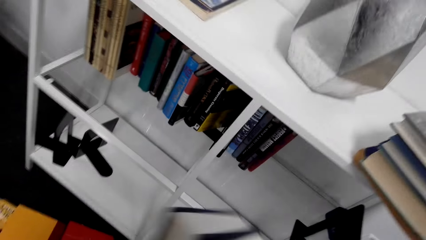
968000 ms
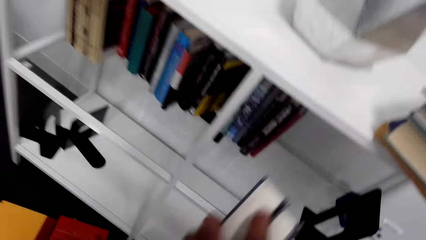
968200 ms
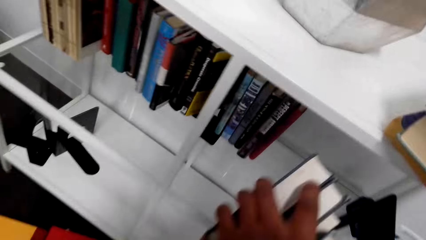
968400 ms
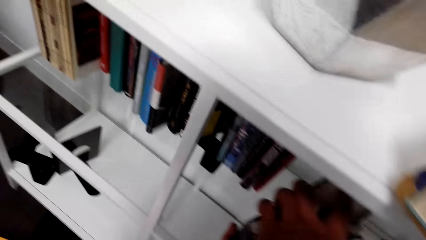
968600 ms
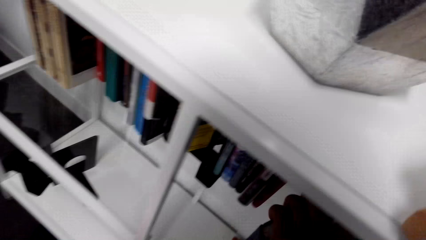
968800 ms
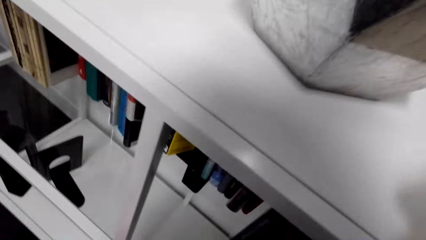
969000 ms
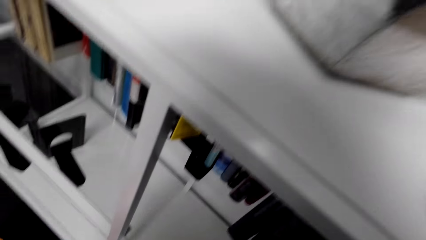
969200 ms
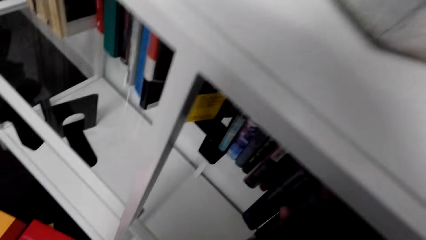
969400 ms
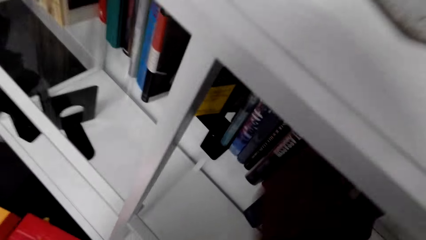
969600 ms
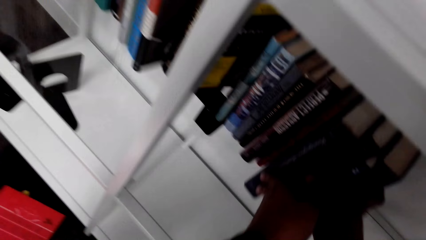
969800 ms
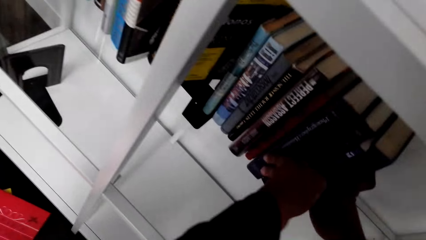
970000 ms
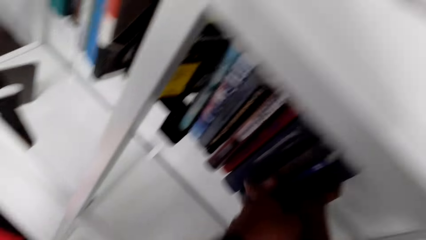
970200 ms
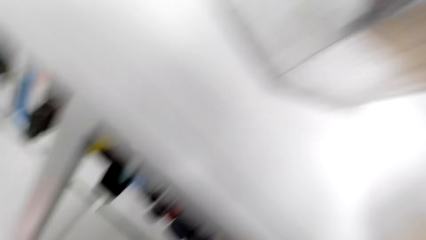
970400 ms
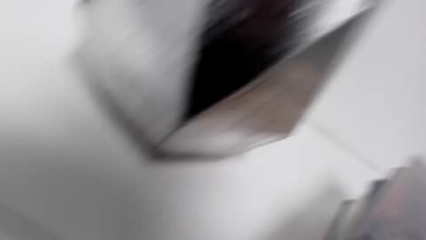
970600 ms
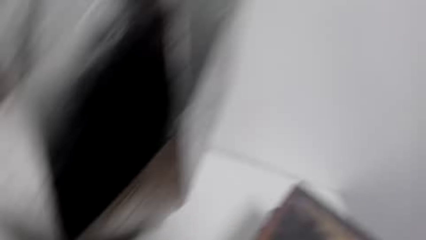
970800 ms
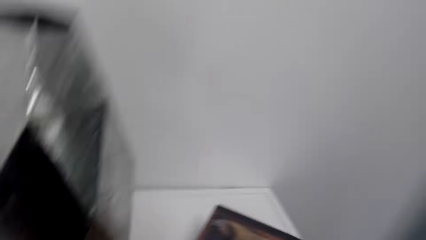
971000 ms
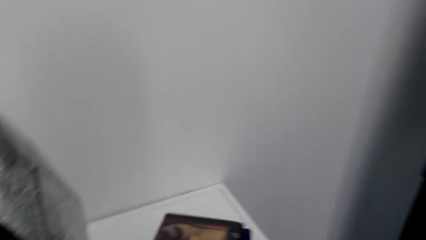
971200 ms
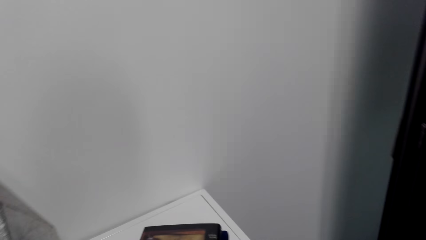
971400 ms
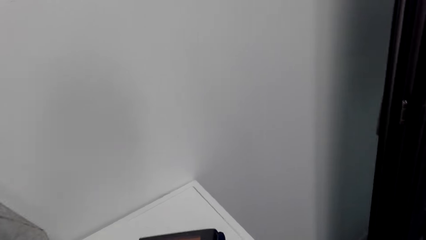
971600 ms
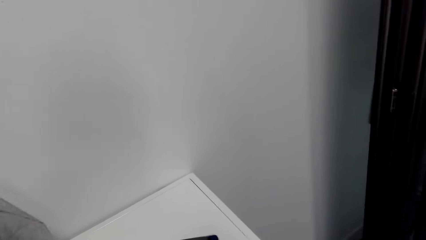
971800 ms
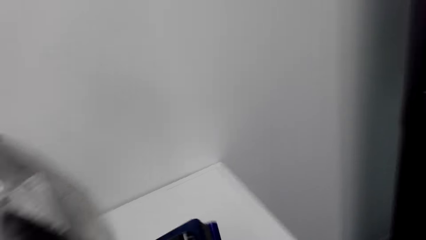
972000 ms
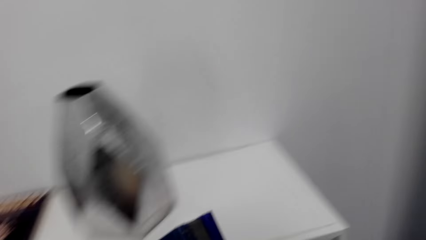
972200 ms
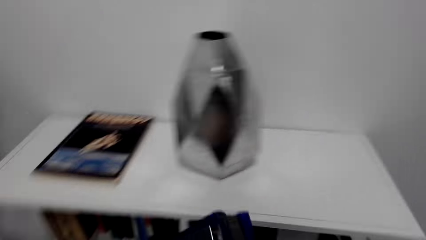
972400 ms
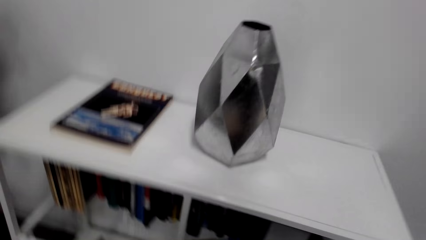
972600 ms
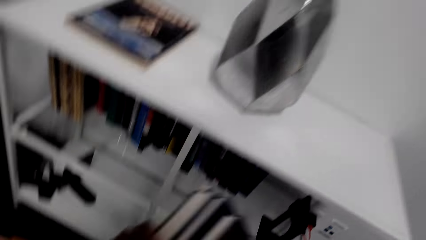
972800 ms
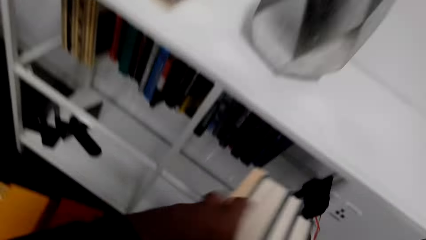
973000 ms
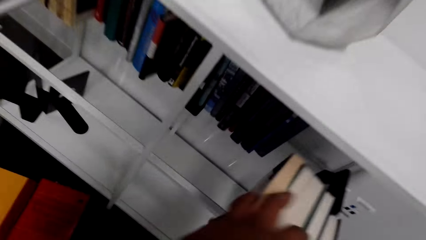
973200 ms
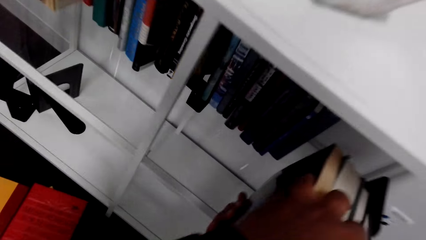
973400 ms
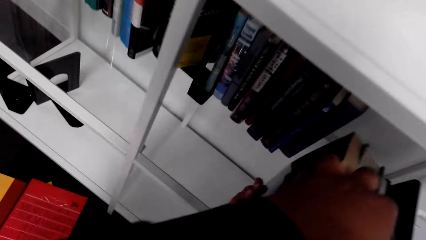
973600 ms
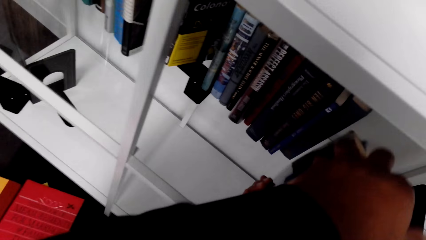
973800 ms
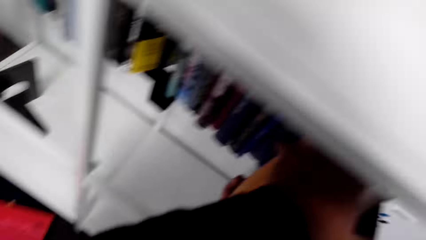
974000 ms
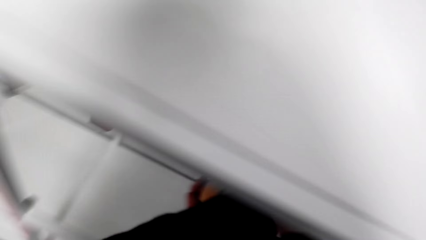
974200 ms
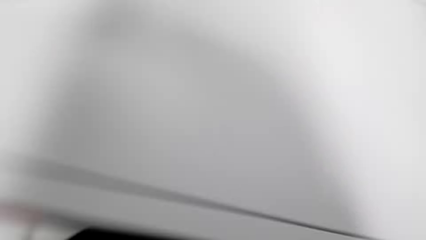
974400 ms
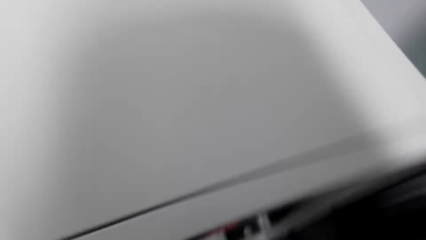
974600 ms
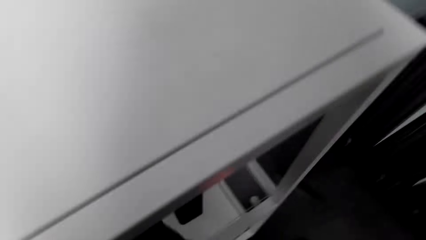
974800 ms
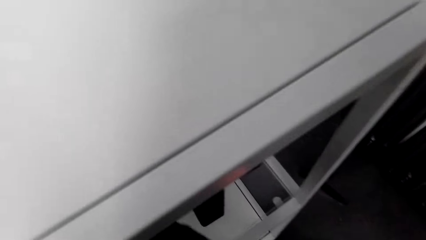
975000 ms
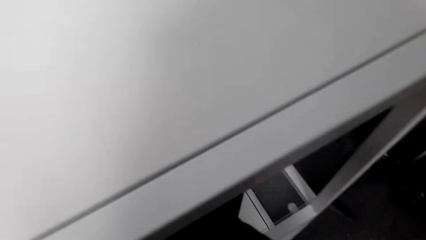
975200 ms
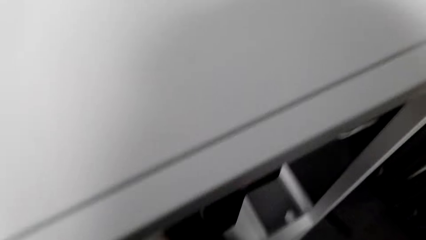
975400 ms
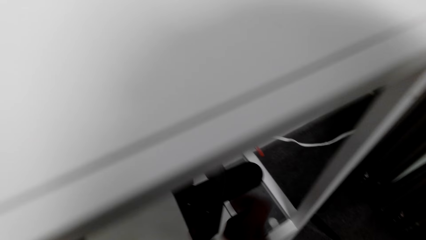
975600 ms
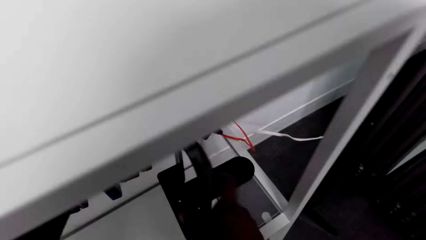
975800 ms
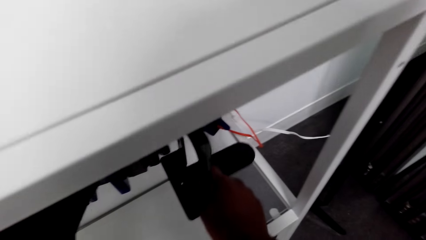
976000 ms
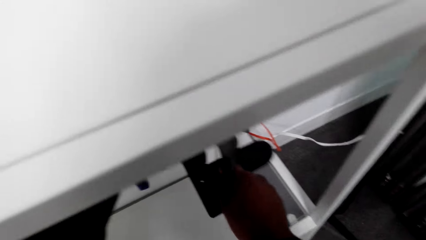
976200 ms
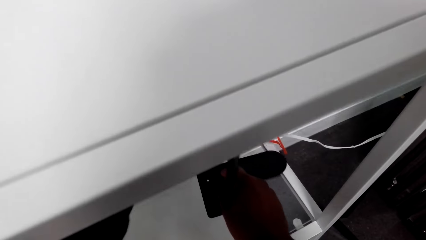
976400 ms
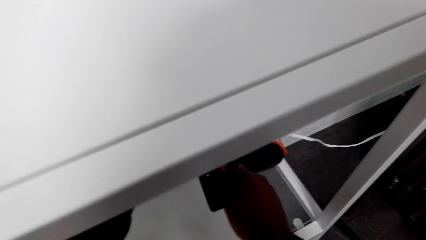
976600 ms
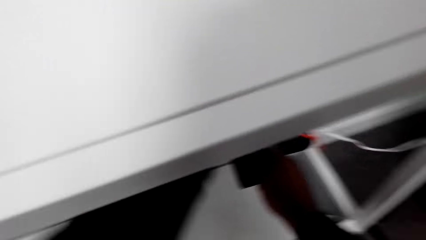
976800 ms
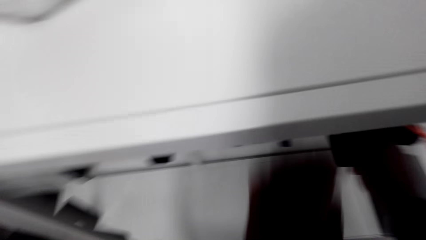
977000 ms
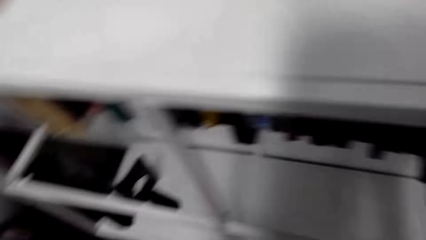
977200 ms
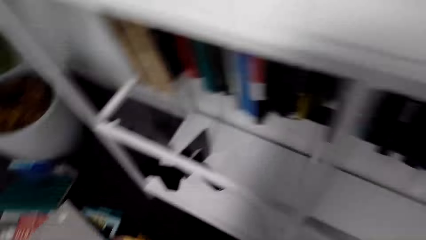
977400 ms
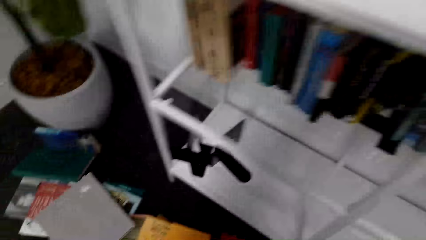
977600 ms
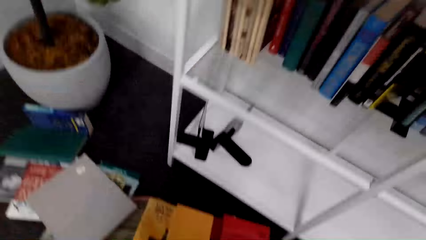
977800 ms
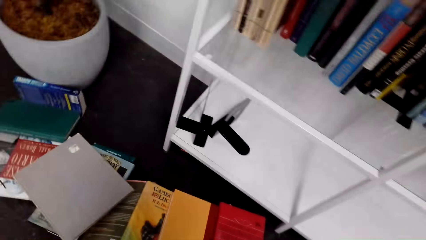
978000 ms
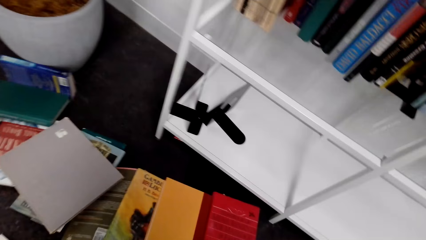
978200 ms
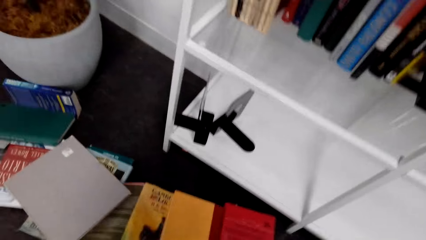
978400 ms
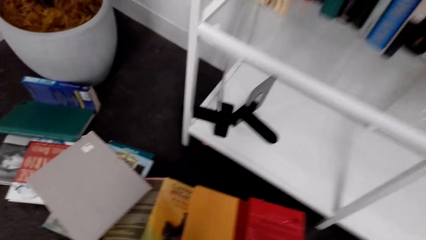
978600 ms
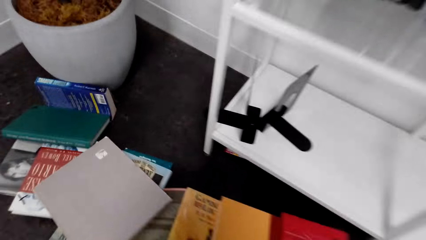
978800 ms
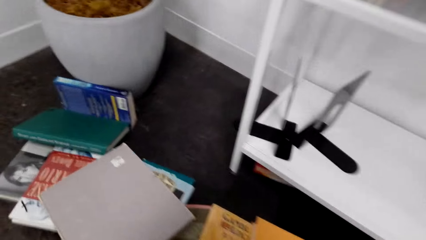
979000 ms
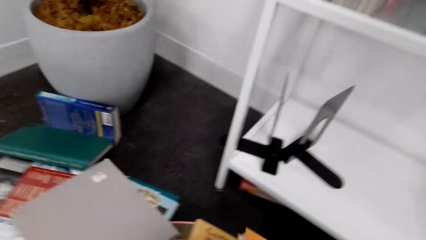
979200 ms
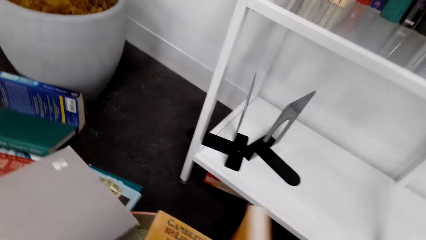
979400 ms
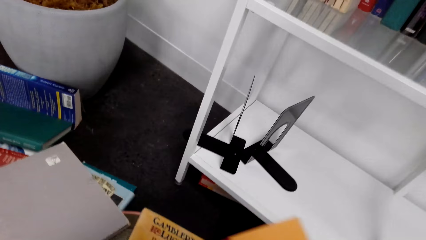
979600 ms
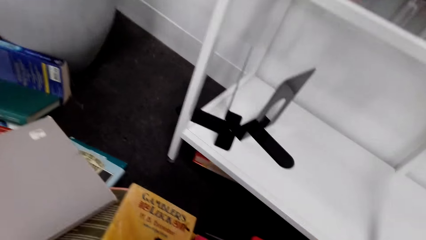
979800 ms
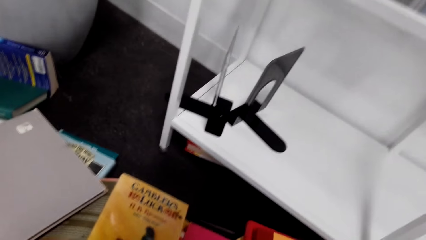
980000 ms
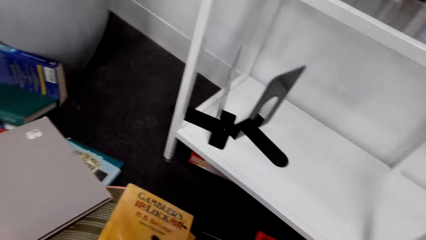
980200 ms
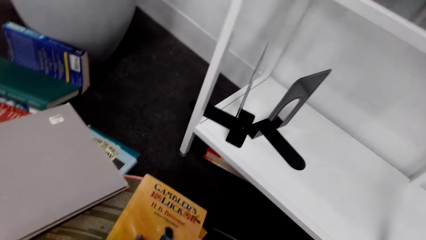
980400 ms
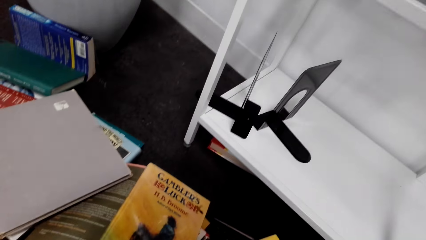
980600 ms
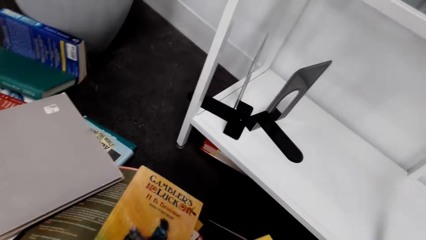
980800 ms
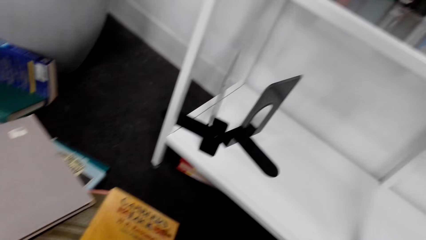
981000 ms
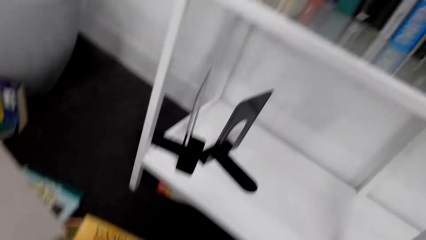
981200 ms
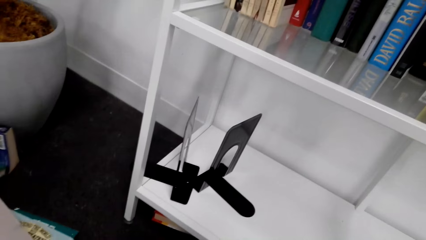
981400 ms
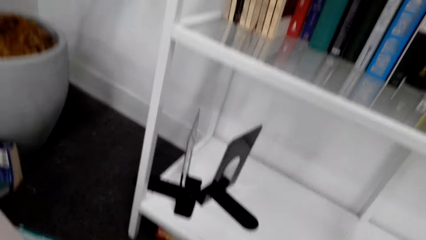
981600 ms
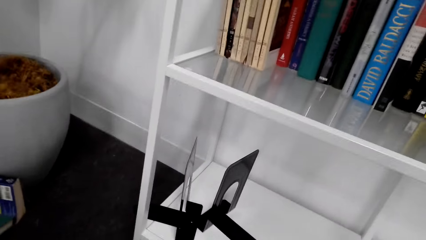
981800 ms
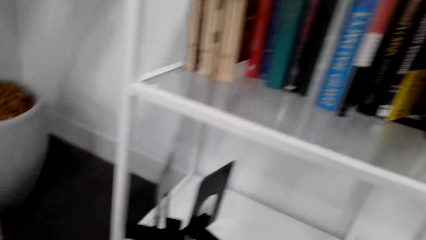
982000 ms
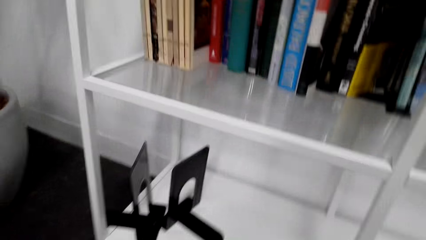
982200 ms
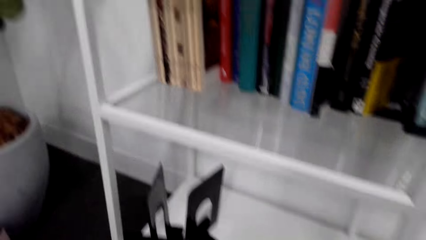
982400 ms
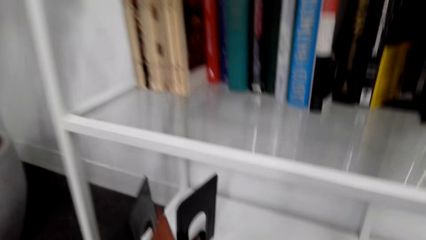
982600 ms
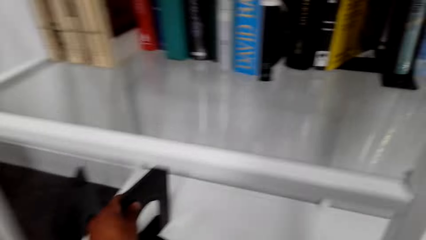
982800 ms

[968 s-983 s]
The camera wearer turns the books. They hold the books. They put the books on the shelf. They pick up a book. They pick up a book again. They move something next to the books. They look around. They pick up a book. They pick up something.
